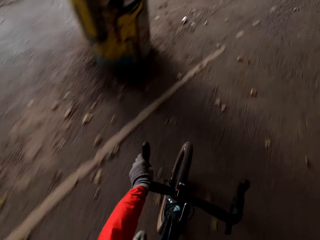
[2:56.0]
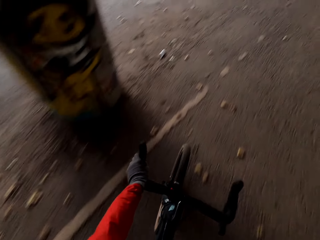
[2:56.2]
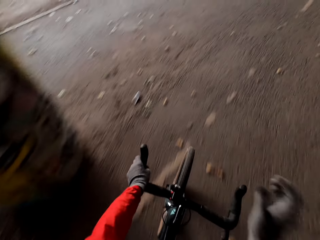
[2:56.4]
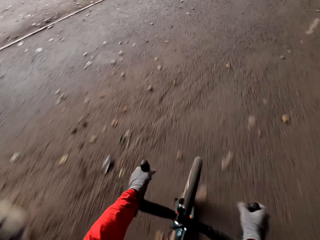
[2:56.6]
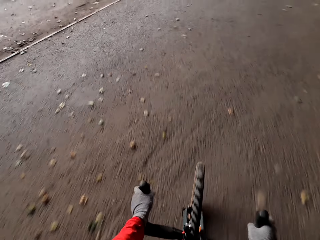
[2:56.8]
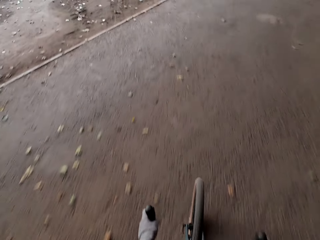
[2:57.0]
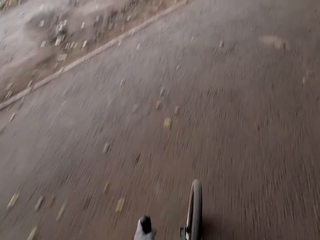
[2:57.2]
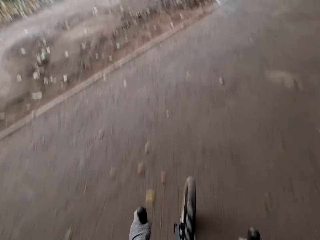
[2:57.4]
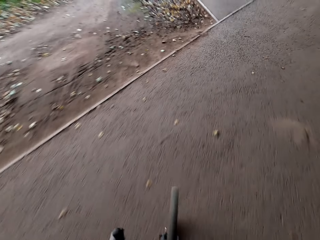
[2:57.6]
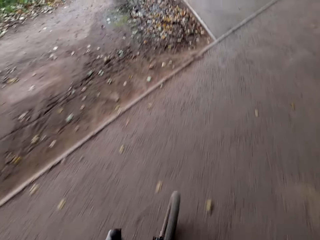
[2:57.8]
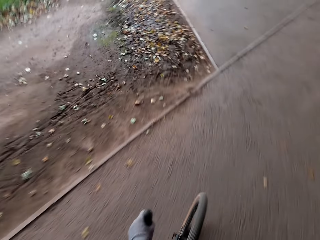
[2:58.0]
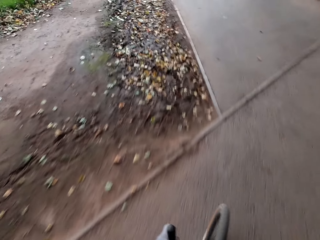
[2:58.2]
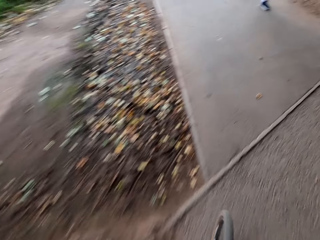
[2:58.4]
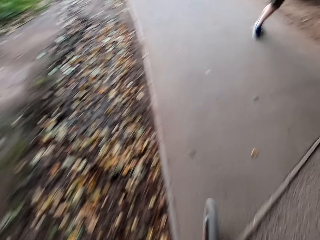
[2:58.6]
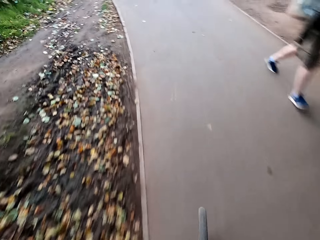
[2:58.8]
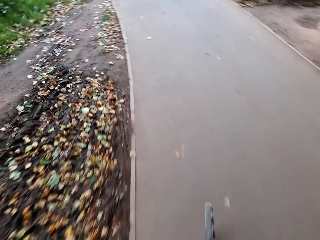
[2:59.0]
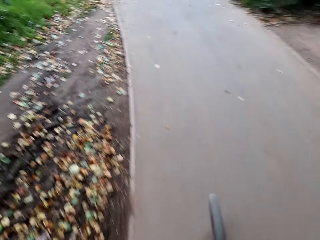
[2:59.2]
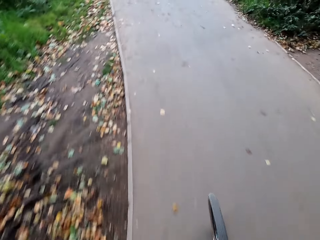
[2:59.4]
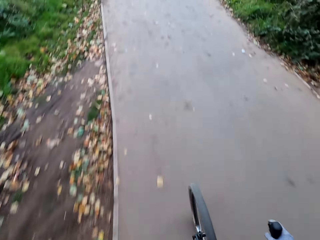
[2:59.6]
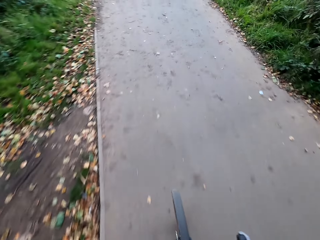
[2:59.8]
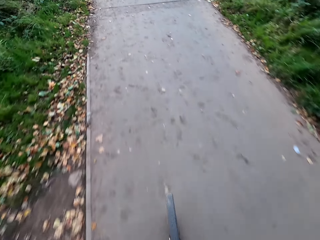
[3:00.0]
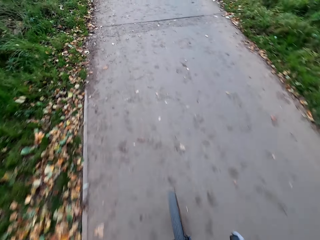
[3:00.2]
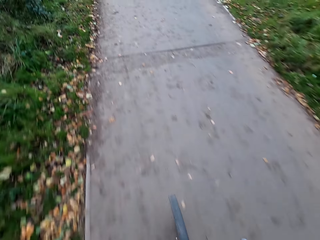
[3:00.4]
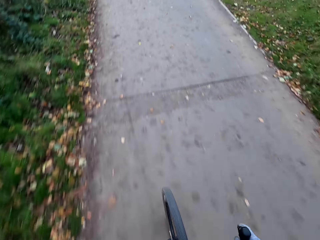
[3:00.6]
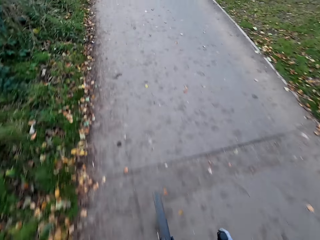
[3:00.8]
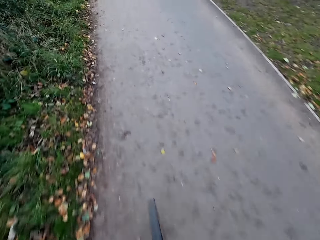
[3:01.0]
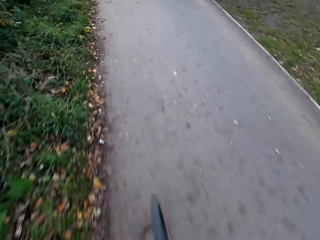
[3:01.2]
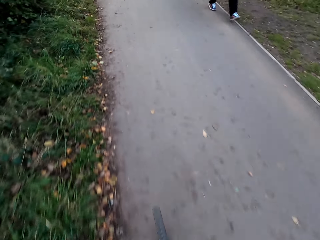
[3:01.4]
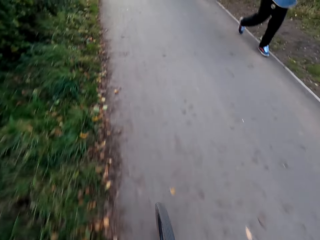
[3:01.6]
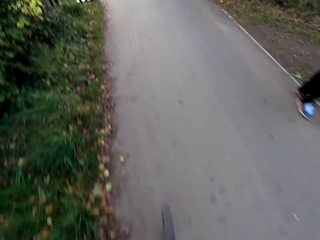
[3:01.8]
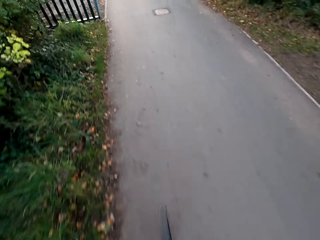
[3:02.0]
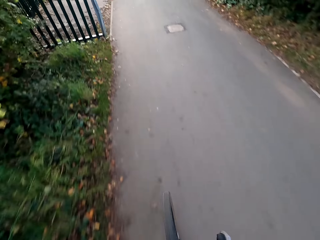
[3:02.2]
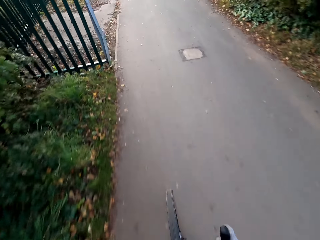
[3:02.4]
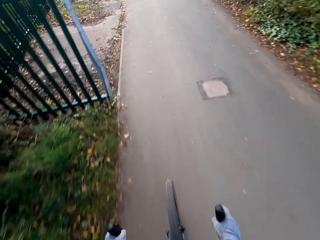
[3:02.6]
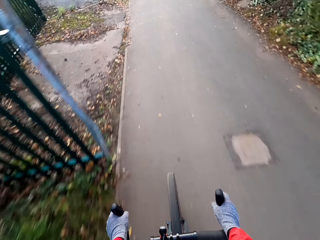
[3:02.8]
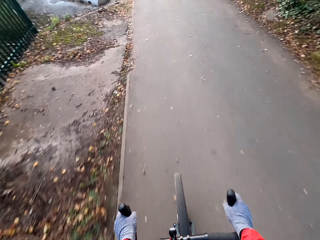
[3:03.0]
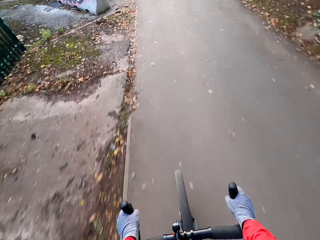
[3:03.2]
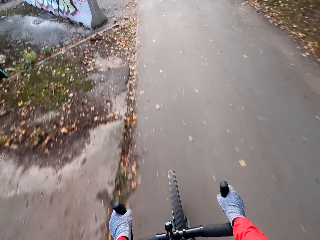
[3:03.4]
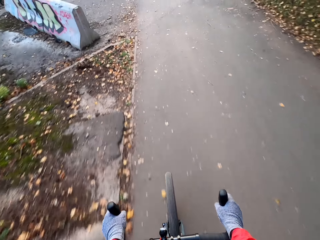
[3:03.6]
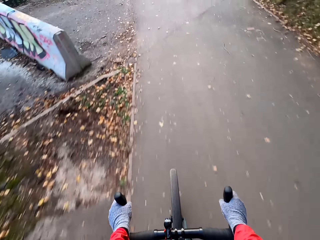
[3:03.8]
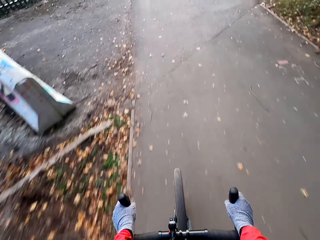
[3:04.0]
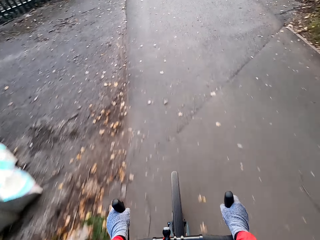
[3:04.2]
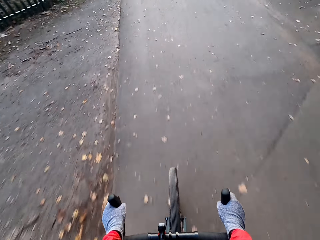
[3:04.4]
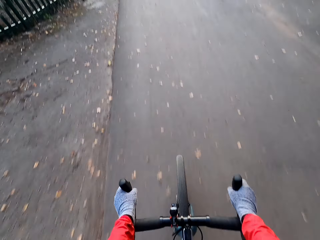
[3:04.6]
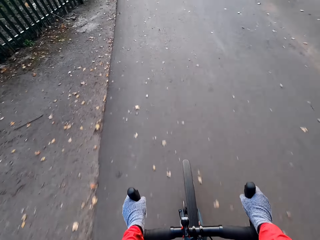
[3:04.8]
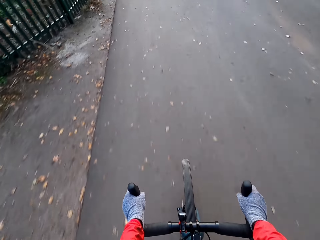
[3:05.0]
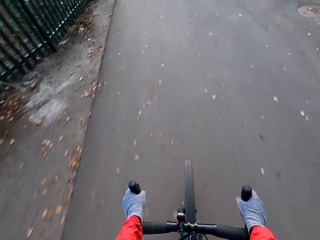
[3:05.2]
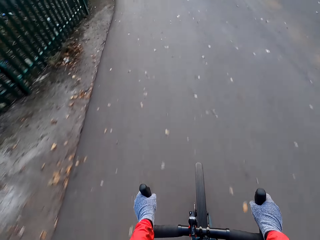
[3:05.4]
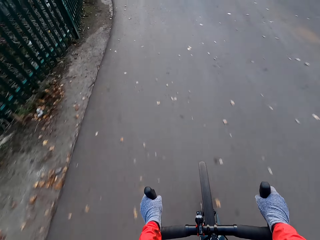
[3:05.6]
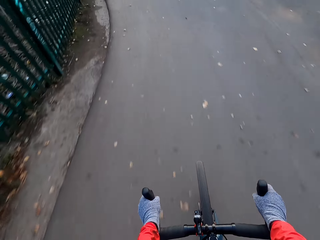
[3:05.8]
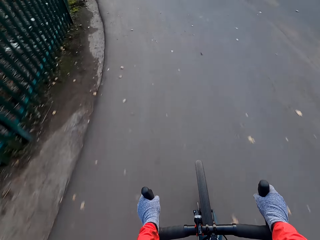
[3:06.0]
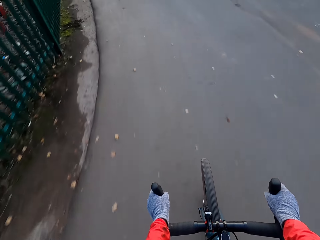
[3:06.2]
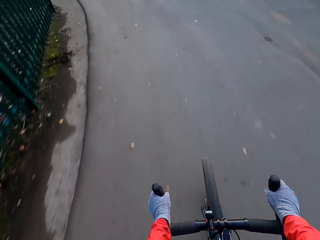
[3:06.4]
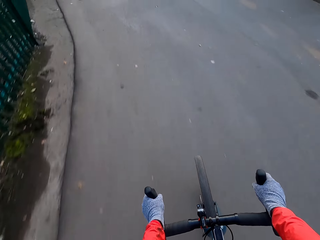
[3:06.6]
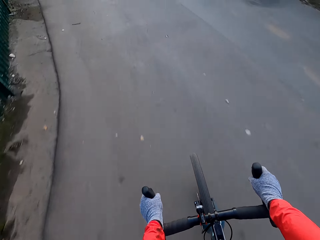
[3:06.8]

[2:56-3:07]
The camera wearer holds the bicycle's handle with his right hand. He rides past a man. He rides past another man.

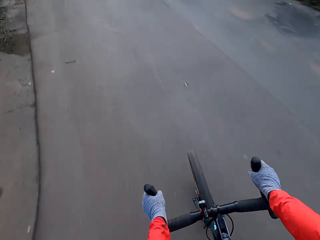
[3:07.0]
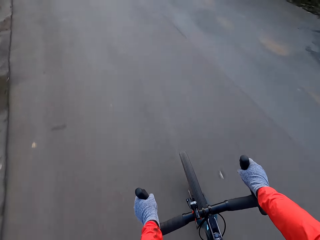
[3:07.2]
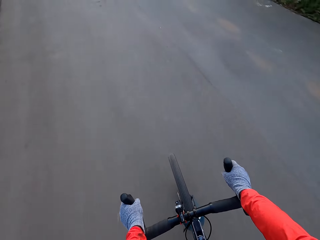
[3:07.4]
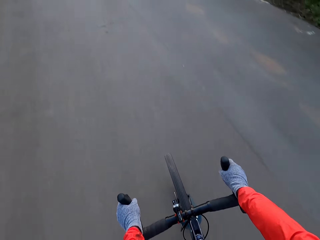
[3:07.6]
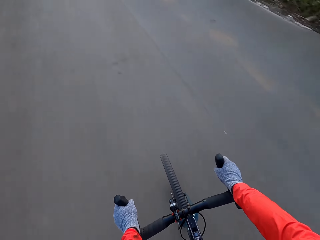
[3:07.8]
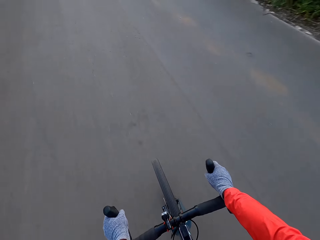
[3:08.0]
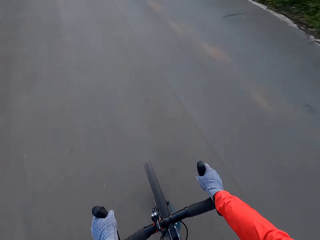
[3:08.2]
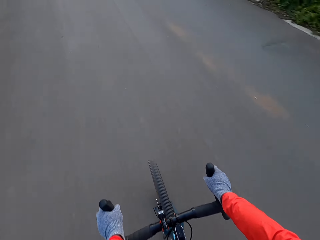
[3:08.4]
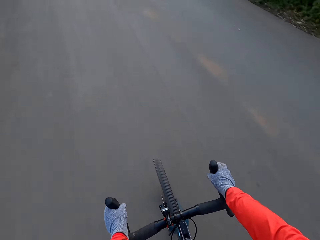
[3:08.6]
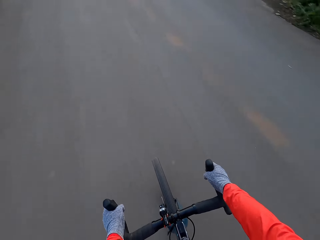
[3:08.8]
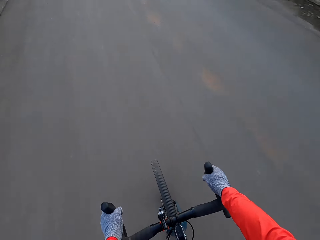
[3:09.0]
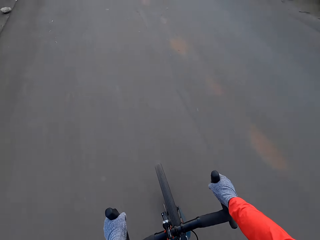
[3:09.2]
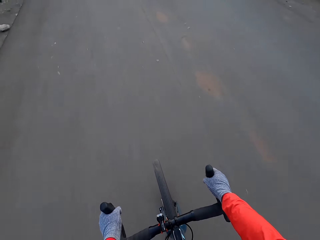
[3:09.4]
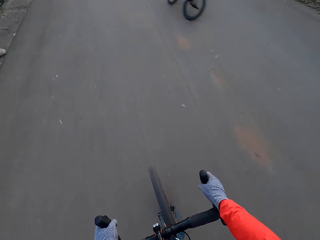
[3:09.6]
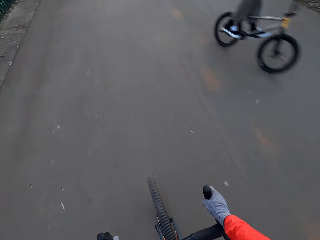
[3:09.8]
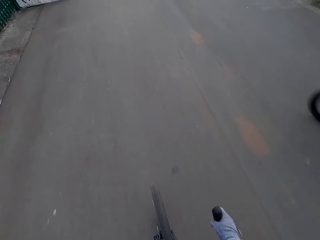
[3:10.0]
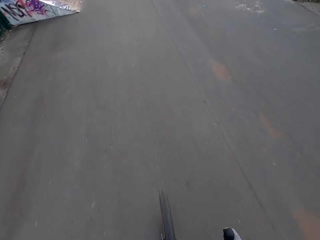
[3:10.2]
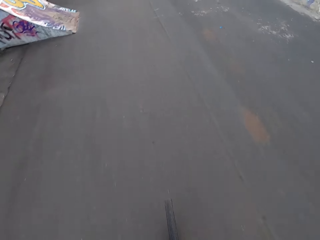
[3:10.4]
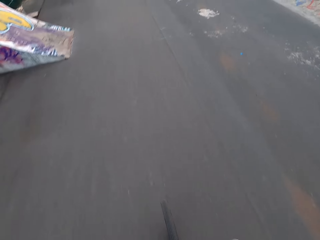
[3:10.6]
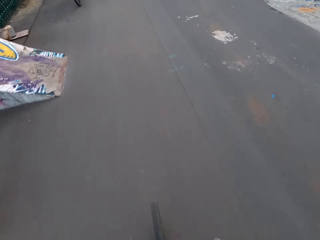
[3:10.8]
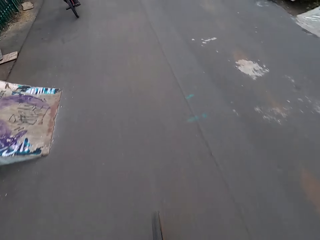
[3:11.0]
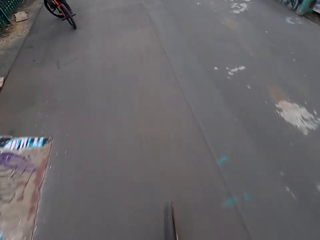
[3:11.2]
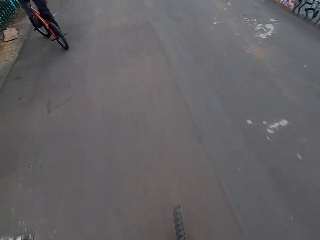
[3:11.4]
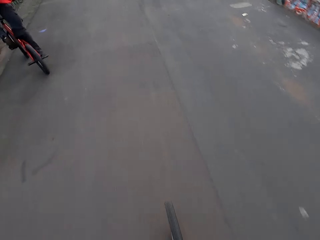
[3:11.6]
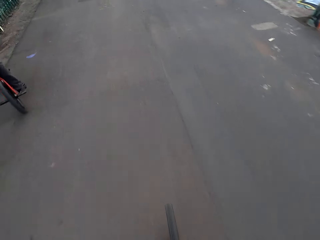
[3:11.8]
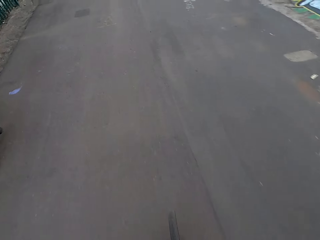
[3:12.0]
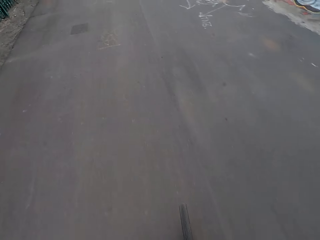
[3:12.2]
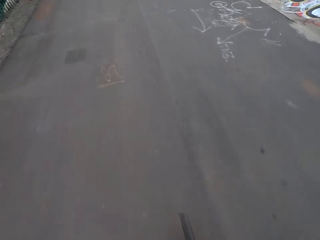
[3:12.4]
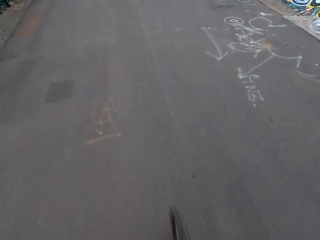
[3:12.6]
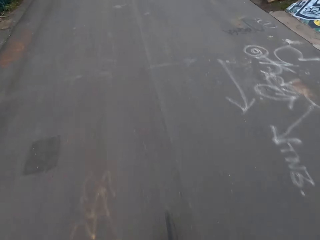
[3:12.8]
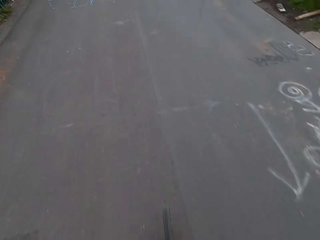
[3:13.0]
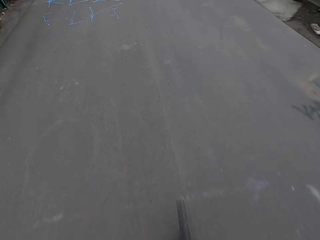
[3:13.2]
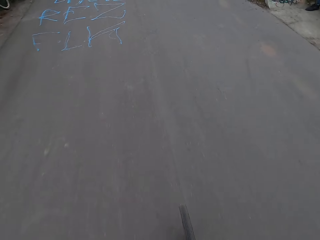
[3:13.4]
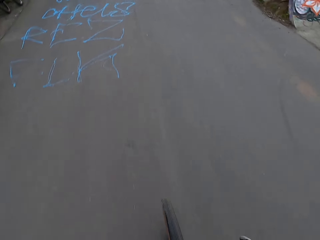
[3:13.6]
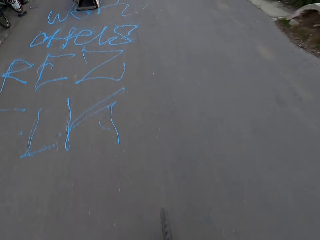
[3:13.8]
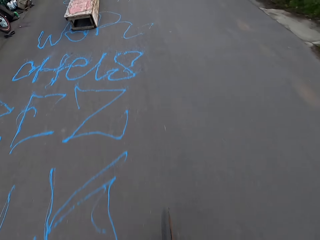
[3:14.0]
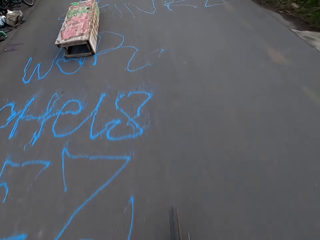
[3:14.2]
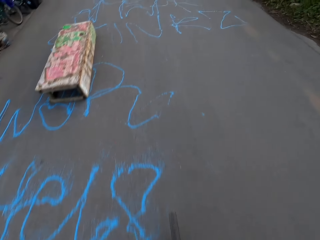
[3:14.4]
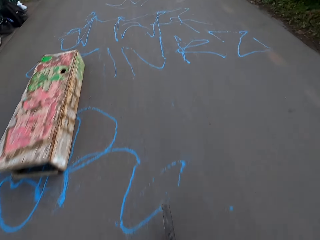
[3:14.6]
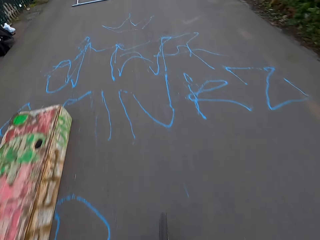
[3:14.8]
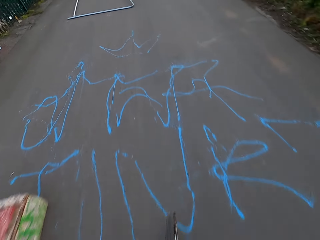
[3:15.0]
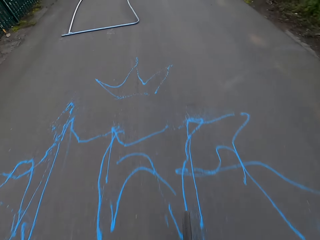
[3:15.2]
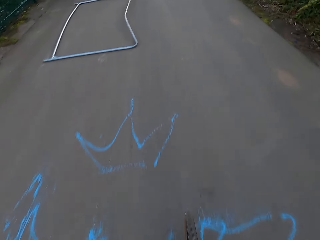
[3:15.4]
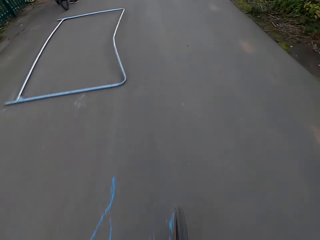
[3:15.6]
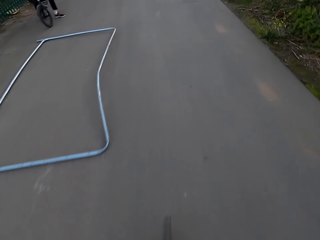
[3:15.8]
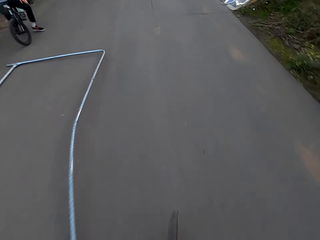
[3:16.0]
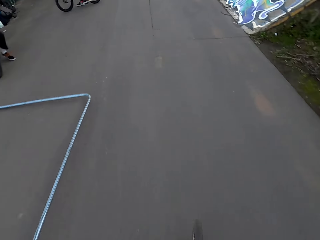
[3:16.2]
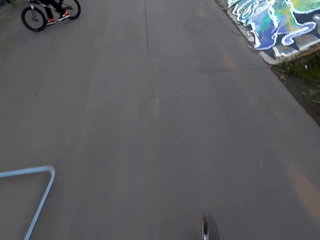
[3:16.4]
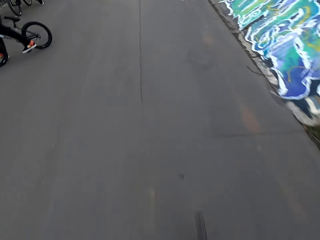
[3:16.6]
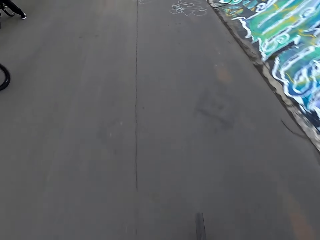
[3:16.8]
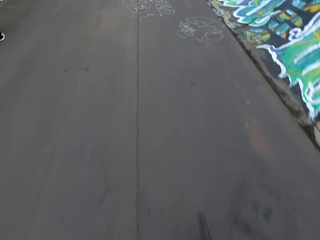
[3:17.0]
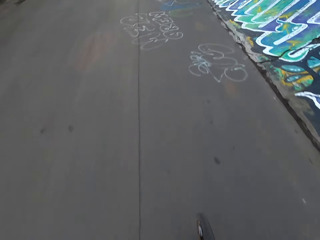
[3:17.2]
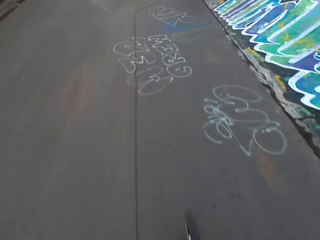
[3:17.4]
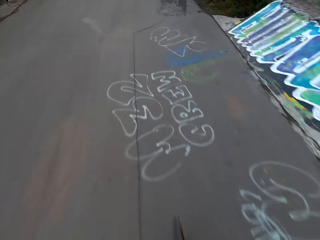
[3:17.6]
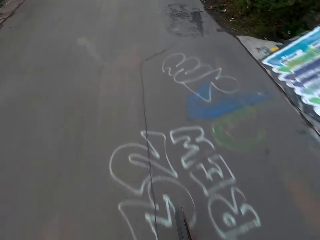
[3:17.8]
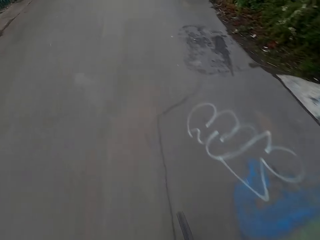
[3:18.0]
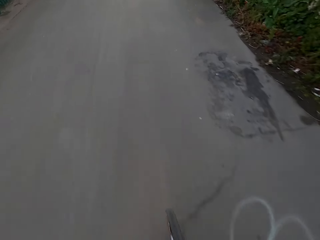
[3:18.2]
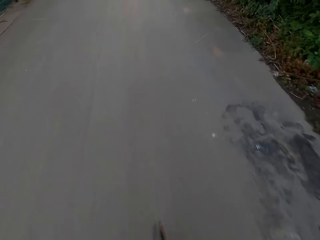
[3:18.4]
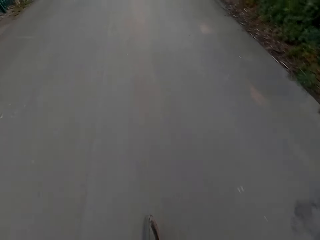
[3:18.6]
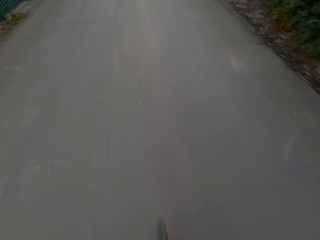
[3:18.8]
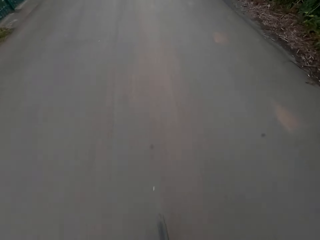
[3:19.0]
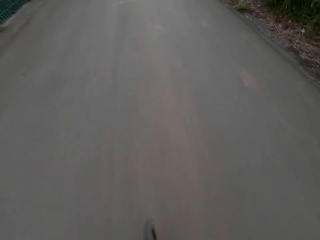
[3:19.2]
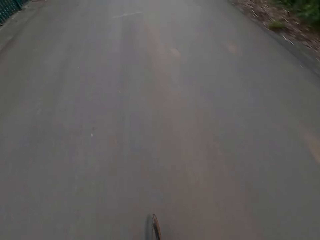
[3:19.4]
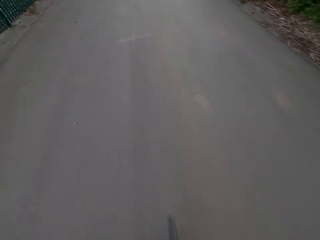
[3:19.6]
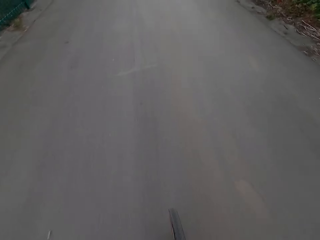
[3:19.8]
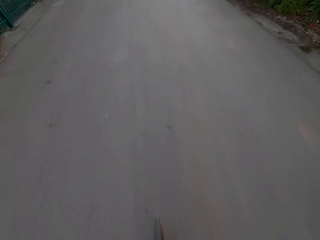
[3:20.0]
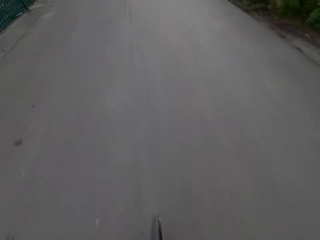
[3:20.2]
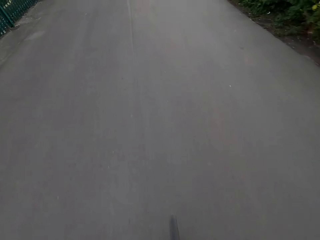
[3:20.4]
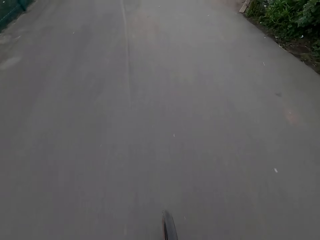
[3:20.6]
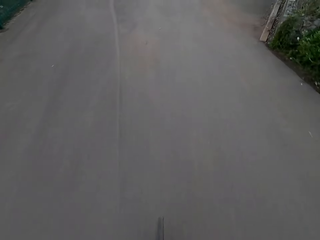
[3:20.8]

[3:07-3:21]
A cyclist drives past the camera wearer. Another cyclist drives past the camera wearer. Three other cyclists drive past the camera wearer.
